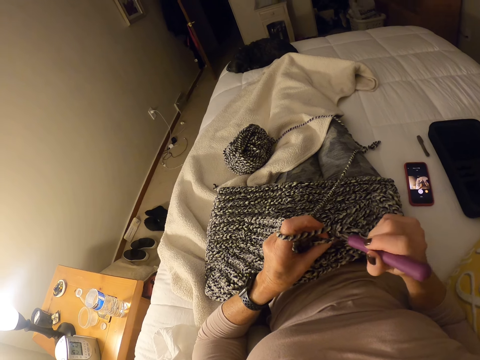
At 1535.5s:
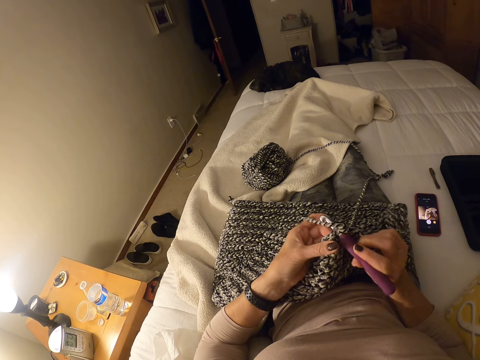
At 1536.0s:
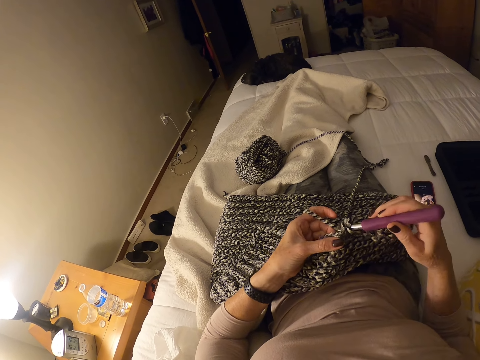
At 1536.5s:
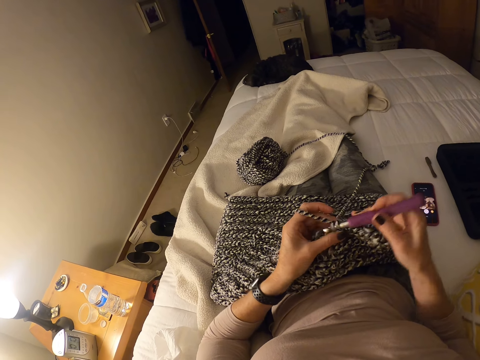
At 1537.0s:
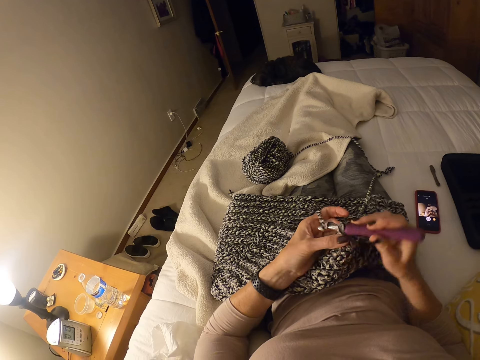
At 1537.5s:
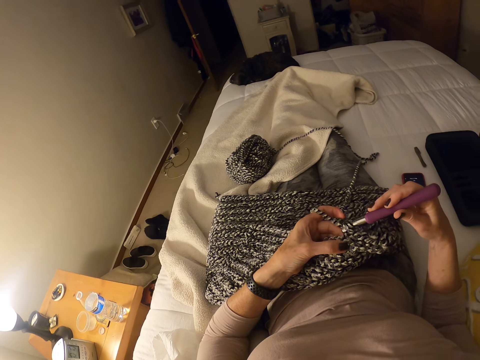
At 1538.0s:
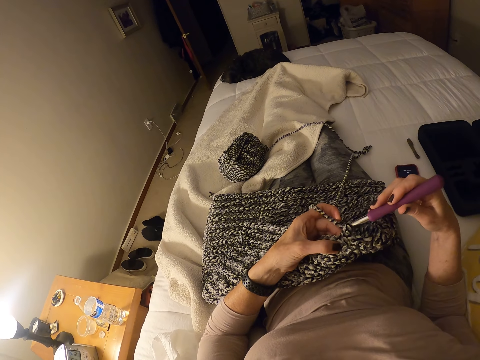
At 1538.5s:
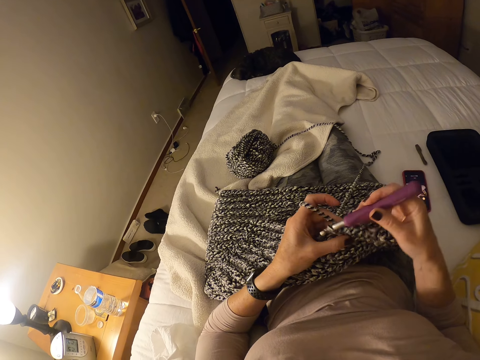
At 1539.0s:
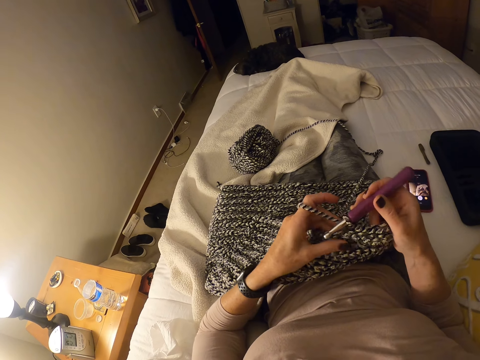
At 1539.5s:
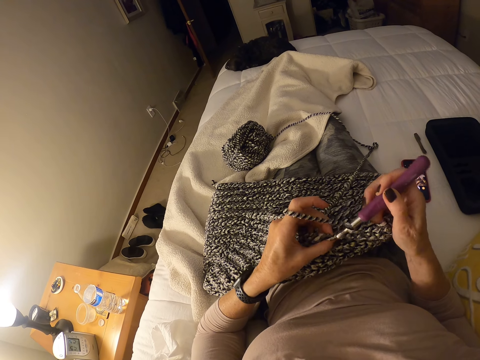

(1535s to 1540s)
The camera wearer continues to crochet.

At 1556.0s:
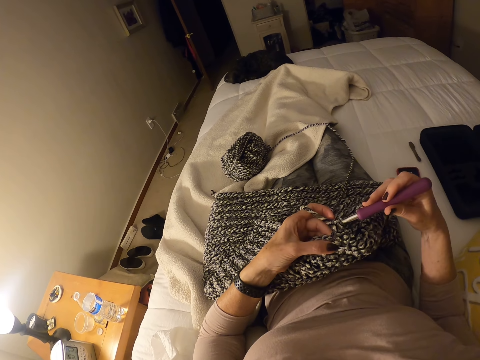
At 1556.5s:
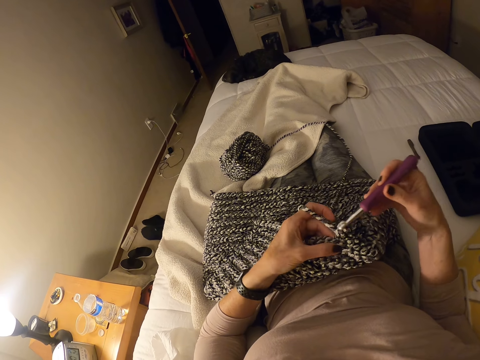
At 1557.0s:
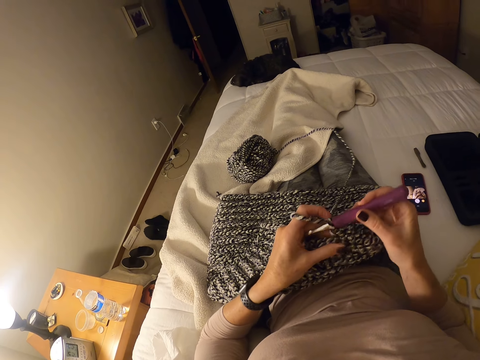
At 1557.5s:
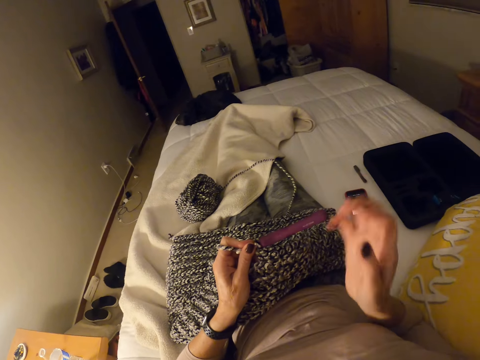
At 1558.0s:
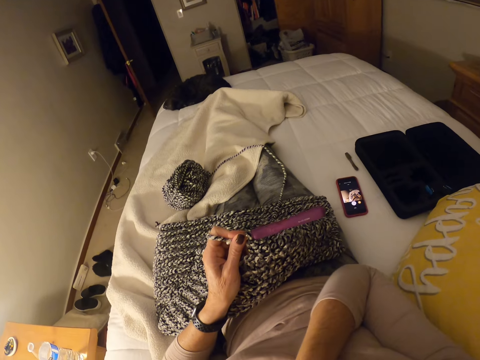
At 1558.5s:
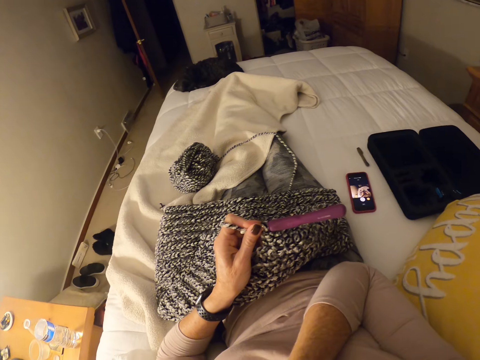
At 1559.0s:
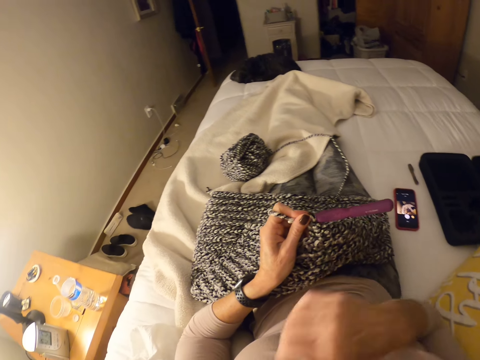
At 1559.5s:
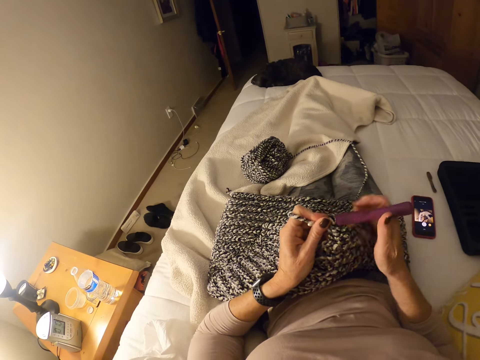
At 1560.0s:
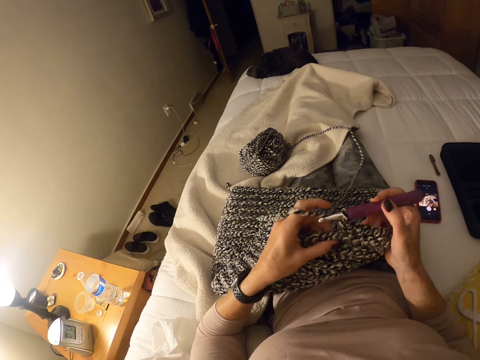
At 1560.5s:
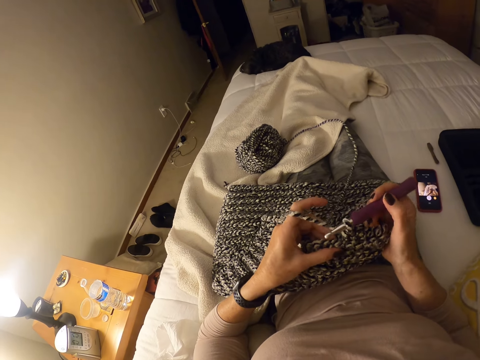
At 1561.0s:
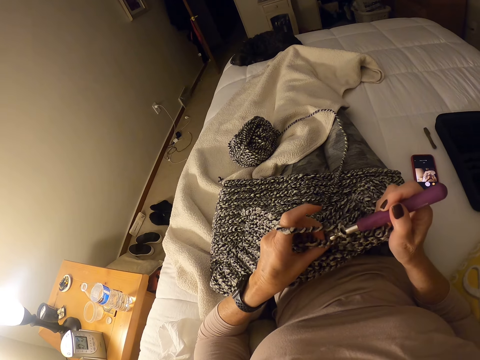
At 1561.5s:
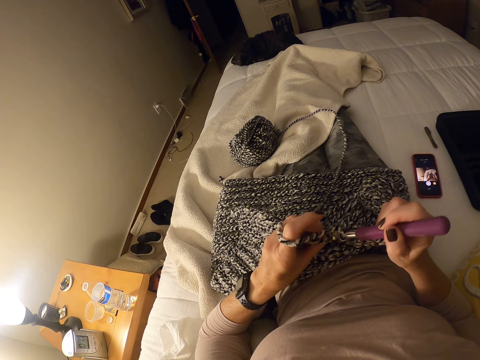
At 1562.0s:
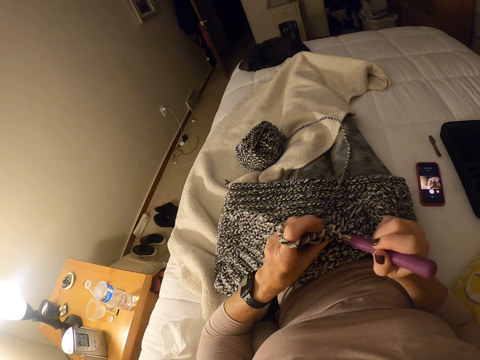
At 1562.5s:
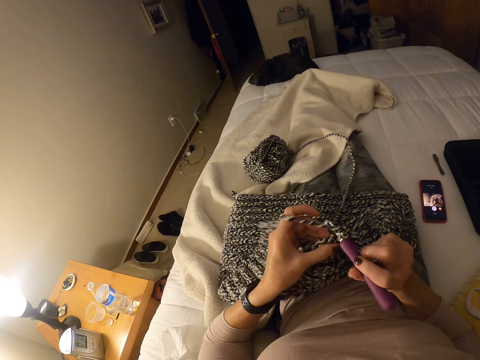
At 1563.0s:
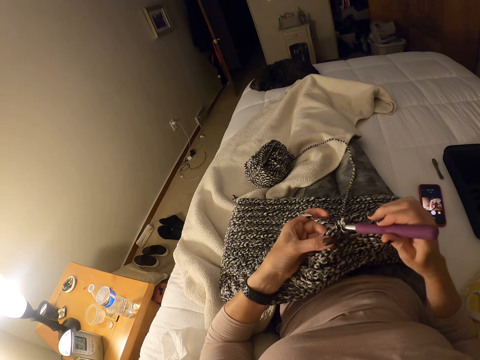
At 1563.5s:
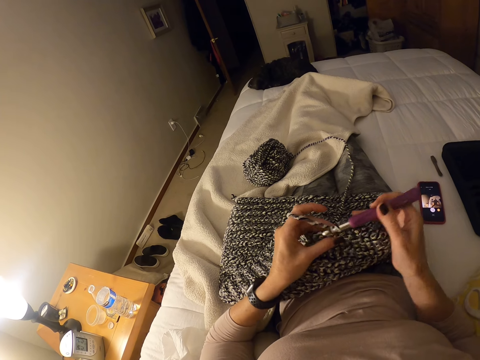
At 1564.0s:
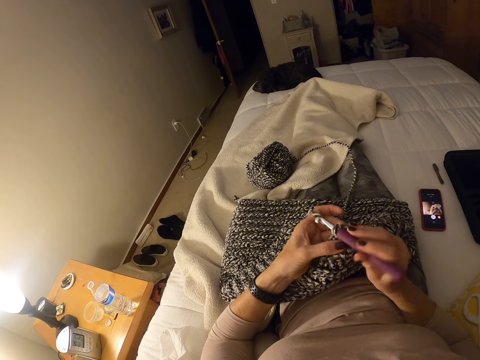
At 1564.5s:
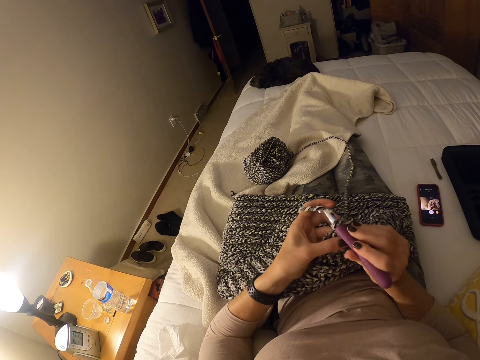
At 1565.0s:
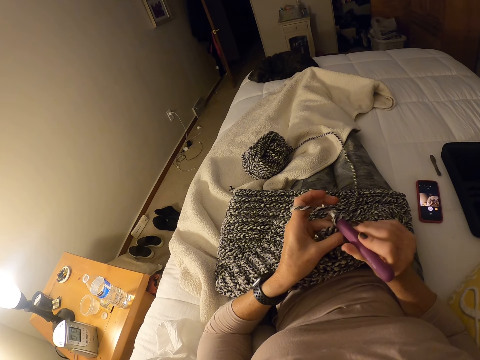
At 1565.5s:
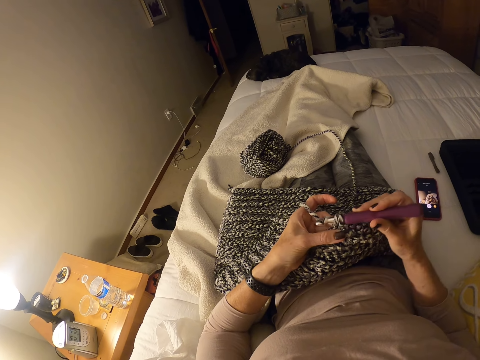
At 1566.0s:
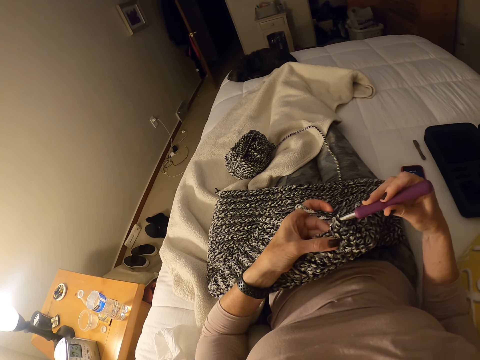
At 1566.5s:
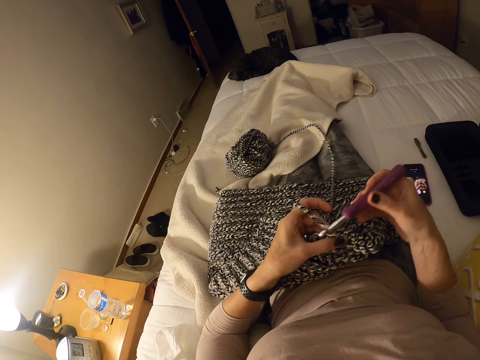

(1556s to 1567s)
The camera wearer touches her mouth. She holds the crochet hook with her left hand. She continues to crochet. She holds the crochet hook with her right hand.

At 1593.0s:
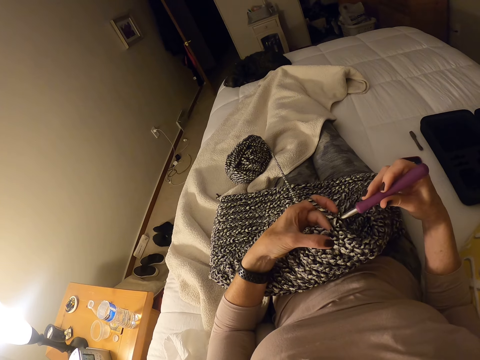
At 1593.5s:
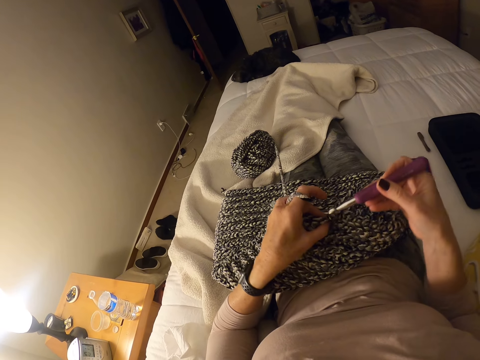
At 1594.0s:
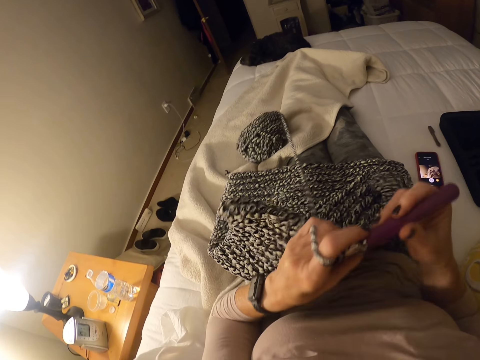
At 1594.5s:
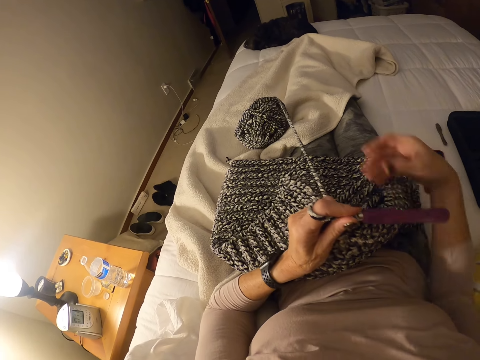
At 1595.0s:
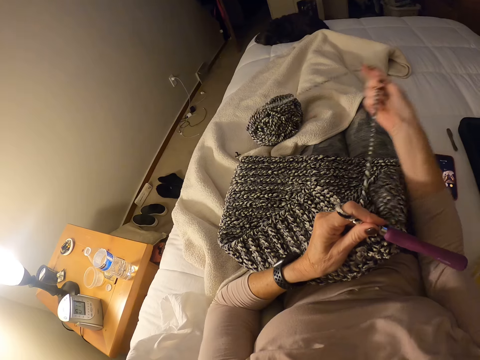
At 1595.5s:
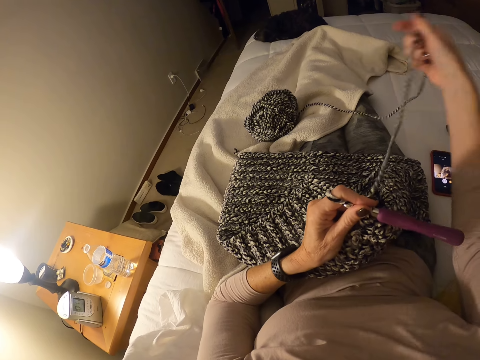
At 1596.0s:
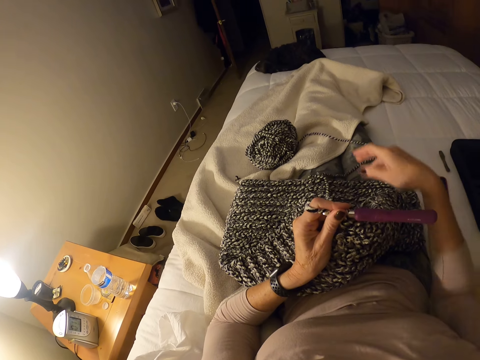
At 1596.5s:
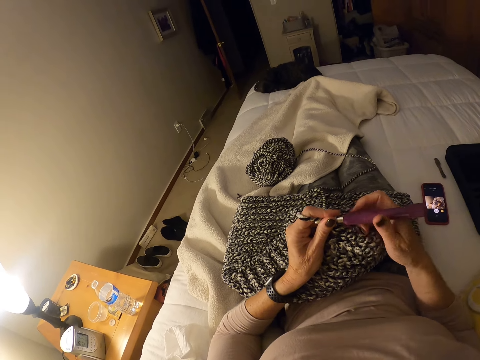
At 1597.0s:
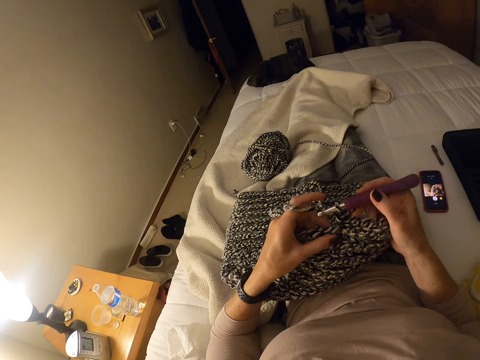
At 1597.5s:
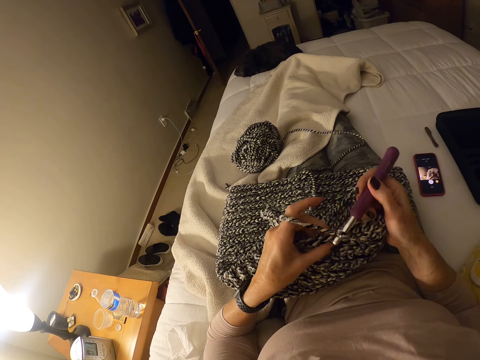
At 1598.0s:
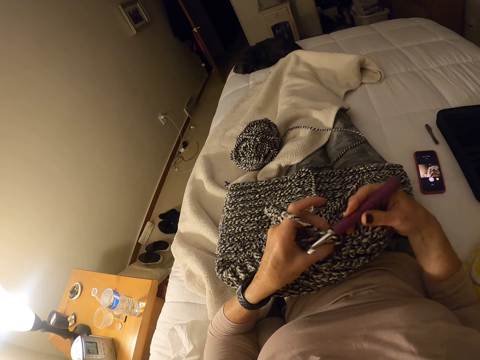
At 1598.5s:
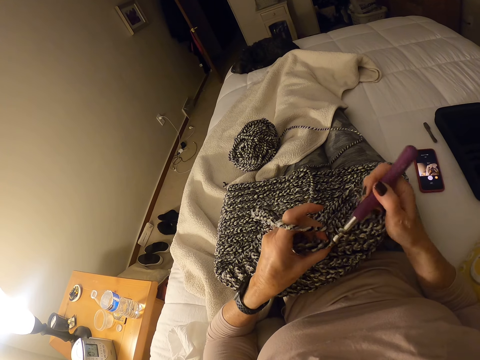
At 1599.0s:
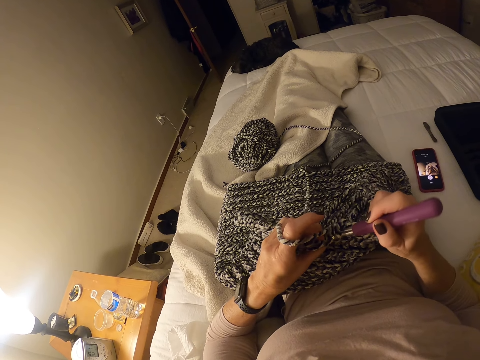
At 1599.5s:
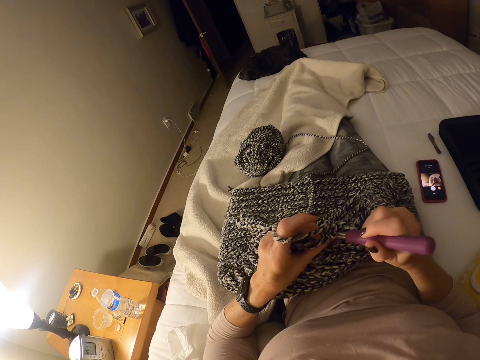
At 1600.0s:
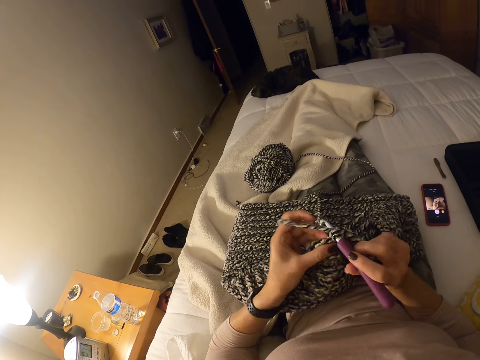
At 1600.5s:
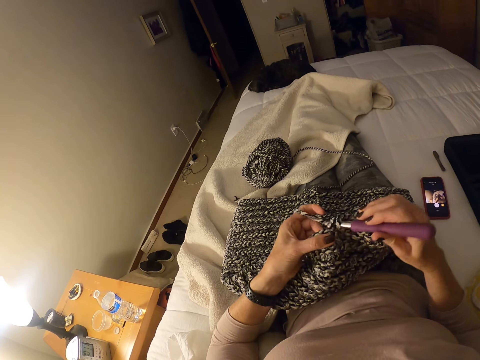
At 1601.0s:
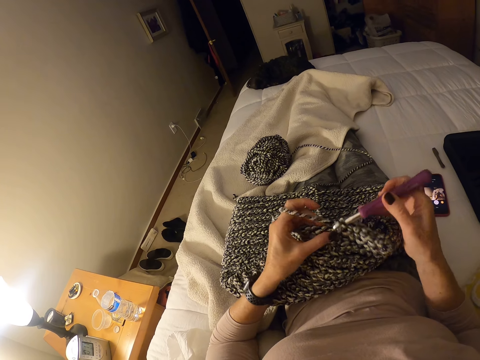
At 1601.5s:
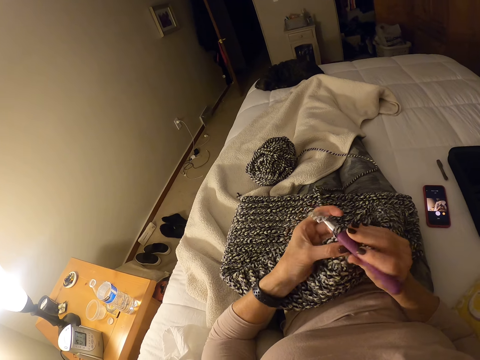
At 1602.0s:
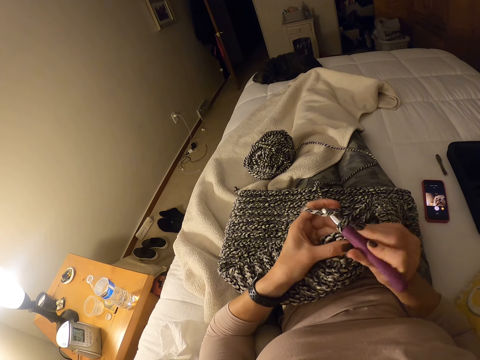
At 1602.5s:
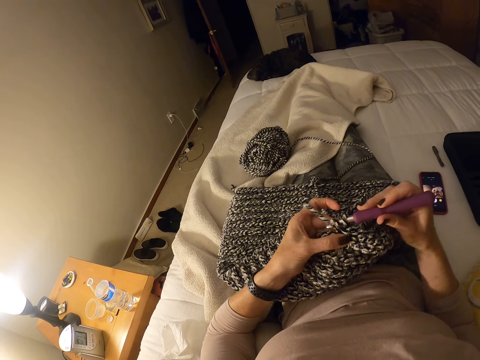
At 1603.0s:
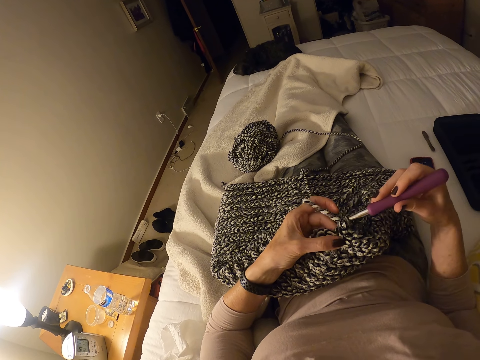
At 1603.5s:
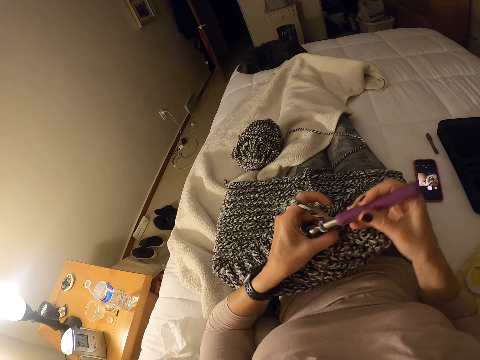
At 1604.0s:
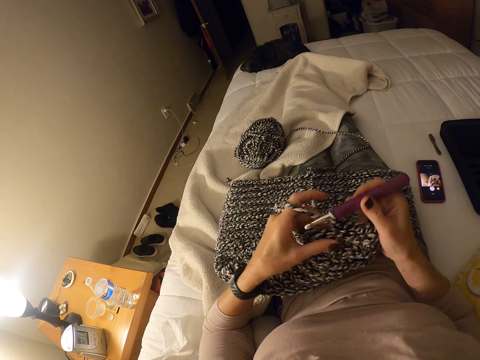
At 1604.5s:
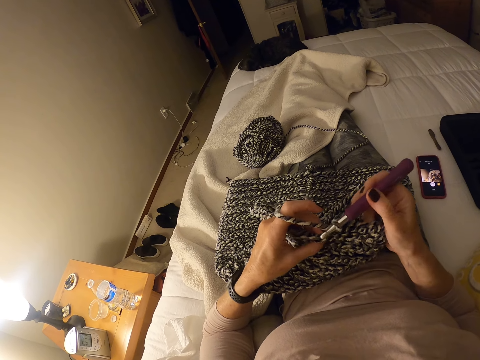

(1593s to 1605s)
The camera wearer grasps the yarn. She pulls the yarn from the bed. She drops the yarn on her lap. She crochets the garment with a crochet. She continues to crochet.
